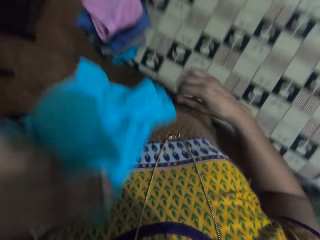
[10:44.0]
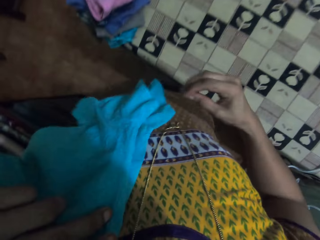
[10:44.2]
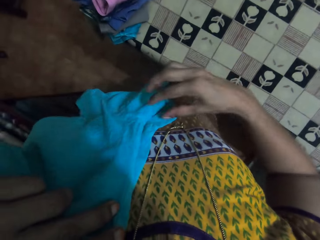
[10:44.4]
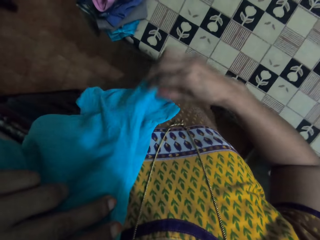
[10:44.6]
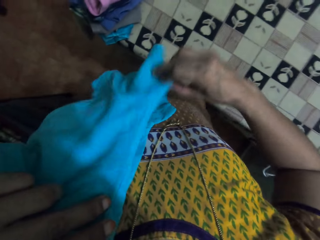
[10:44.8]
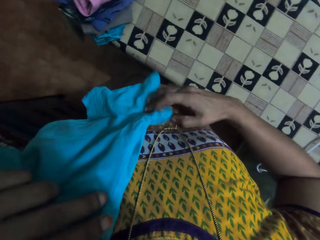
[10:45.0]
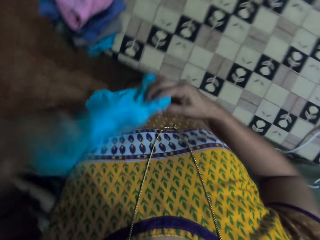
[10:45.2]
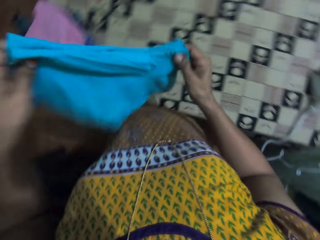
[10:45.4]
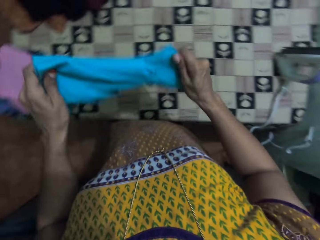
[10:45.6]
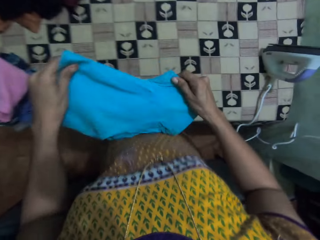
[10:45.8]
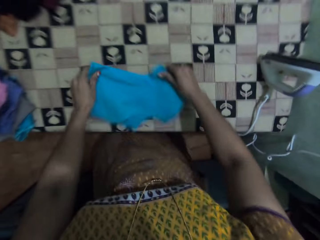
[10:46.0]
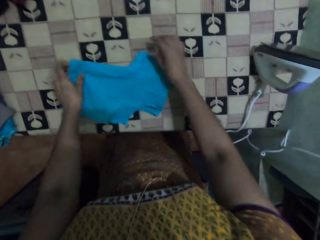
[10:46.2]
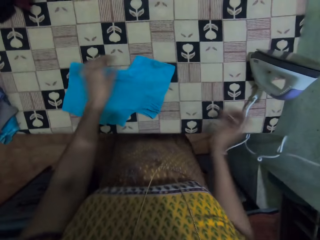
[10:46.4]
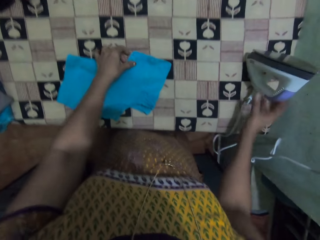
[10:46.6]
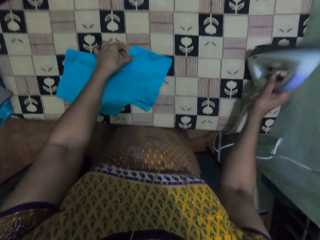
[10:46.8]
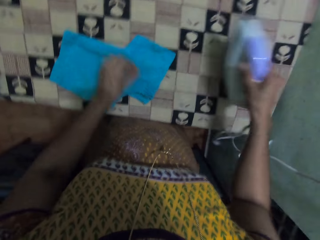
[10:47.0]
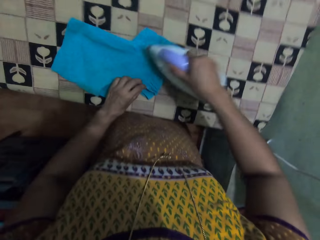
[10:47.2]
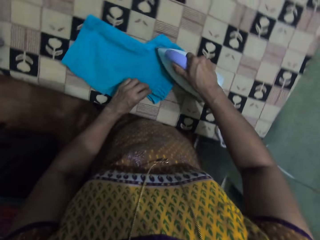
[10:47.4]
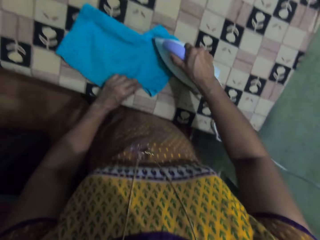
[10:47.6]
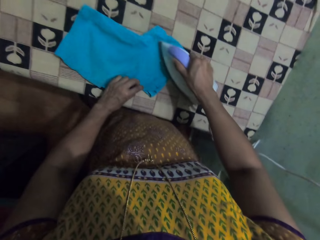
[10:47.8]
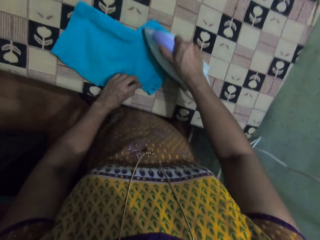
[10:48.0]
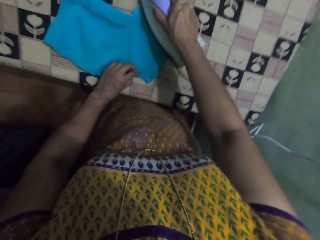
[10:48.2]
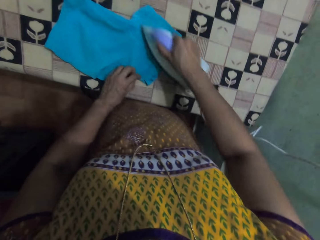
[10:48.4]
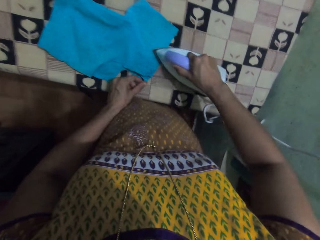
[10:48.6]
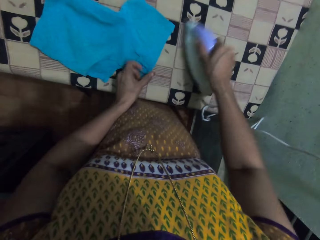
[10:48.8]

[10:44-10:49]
The camera wearer puts the top on the table. They pick up the iron and iron the top.

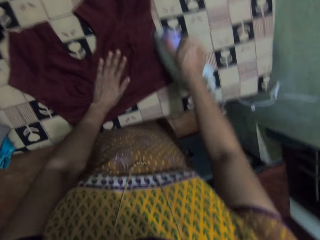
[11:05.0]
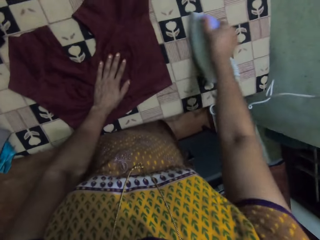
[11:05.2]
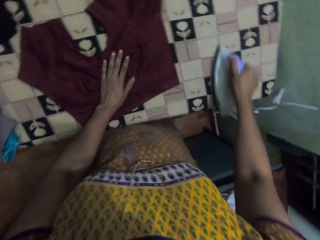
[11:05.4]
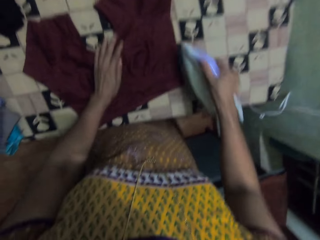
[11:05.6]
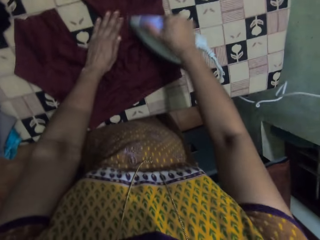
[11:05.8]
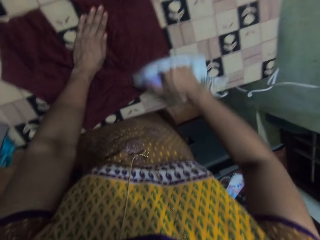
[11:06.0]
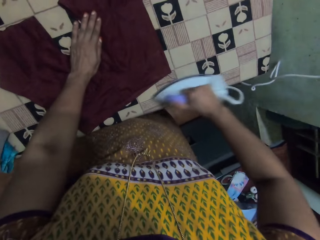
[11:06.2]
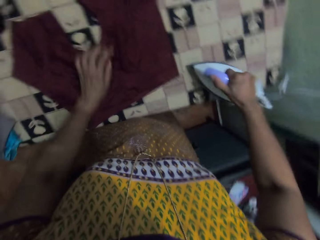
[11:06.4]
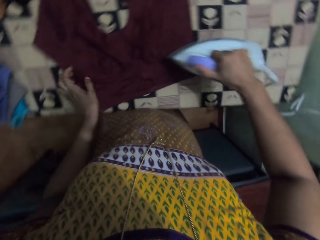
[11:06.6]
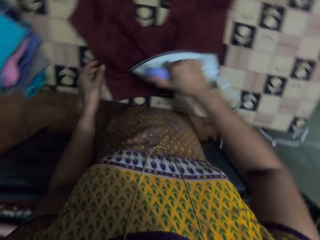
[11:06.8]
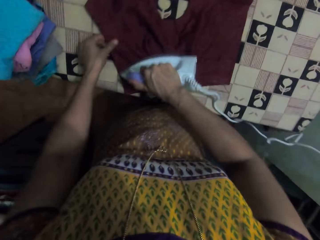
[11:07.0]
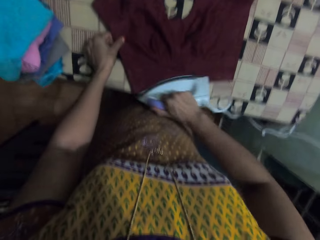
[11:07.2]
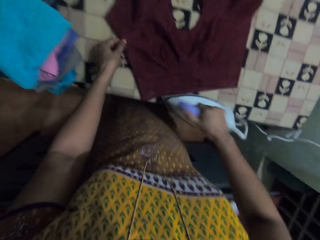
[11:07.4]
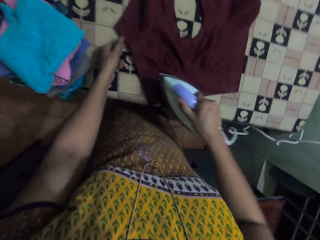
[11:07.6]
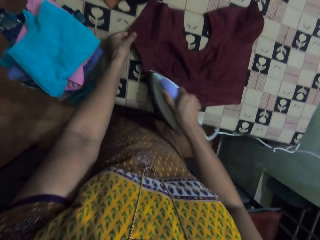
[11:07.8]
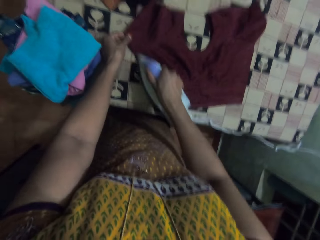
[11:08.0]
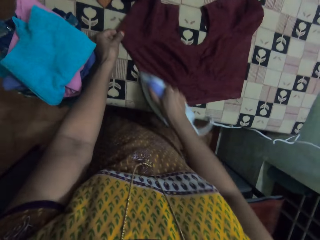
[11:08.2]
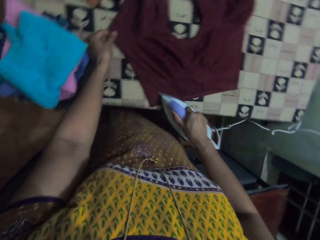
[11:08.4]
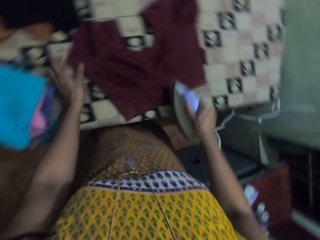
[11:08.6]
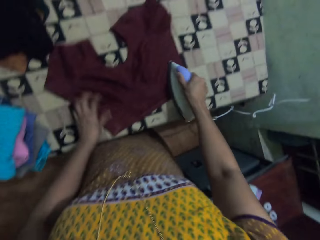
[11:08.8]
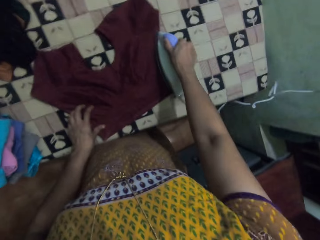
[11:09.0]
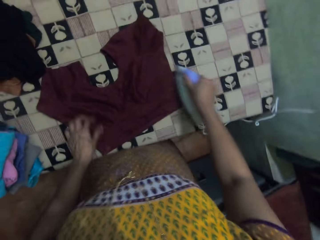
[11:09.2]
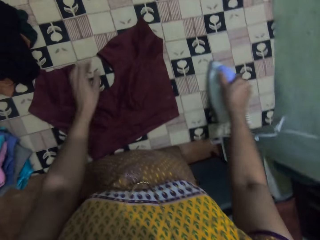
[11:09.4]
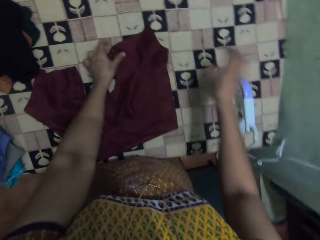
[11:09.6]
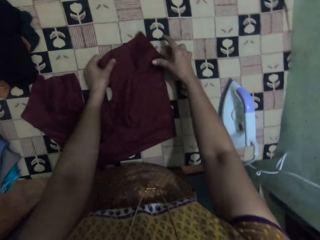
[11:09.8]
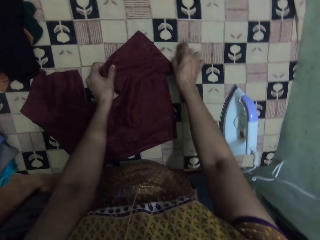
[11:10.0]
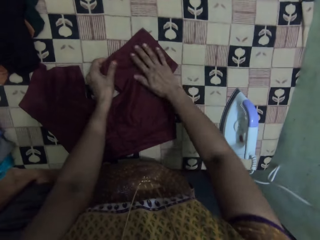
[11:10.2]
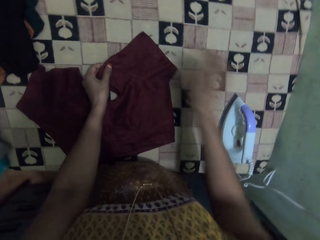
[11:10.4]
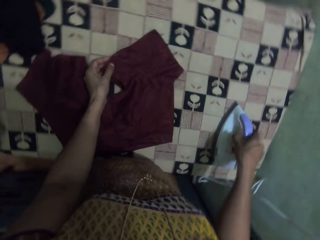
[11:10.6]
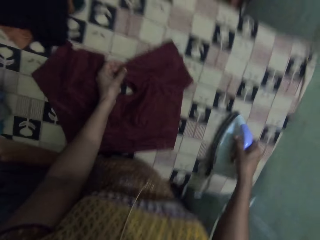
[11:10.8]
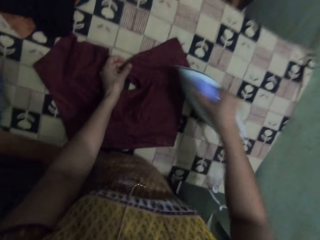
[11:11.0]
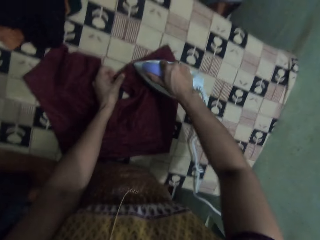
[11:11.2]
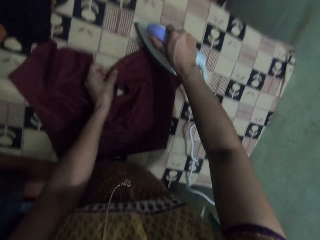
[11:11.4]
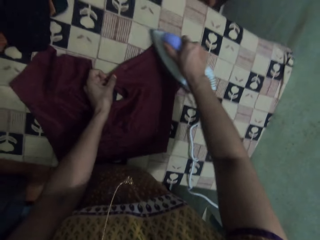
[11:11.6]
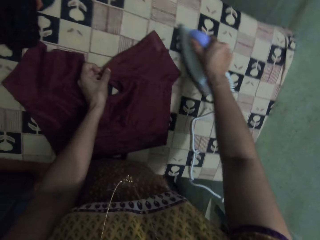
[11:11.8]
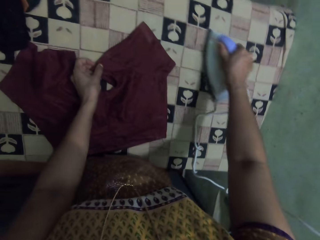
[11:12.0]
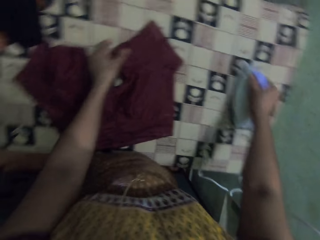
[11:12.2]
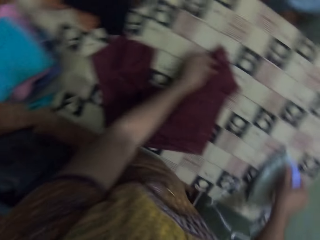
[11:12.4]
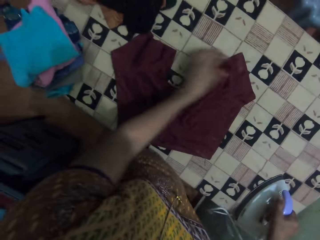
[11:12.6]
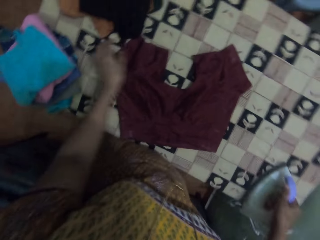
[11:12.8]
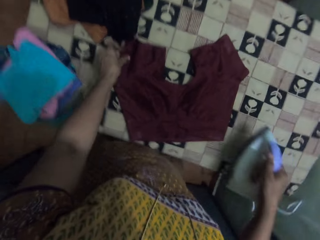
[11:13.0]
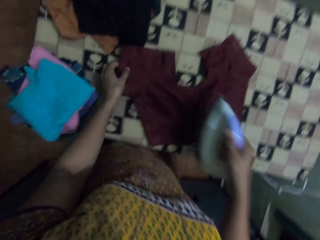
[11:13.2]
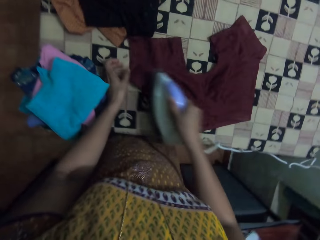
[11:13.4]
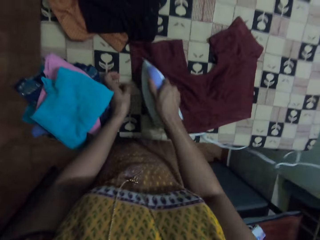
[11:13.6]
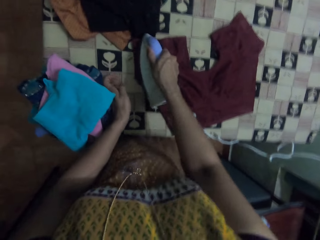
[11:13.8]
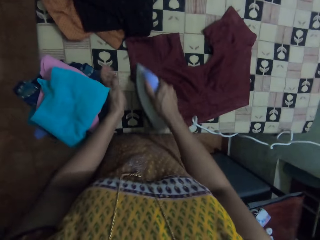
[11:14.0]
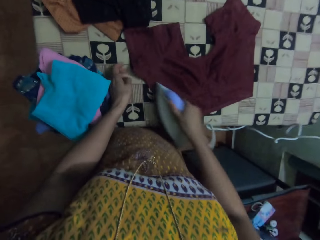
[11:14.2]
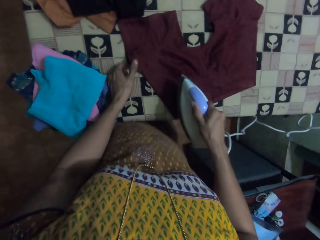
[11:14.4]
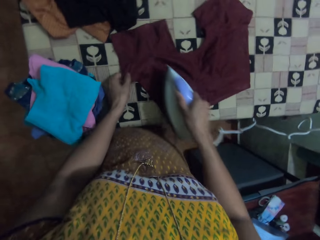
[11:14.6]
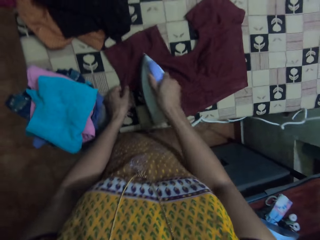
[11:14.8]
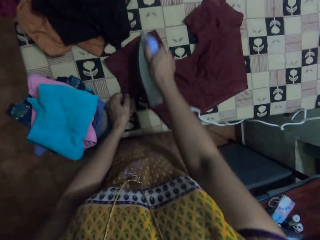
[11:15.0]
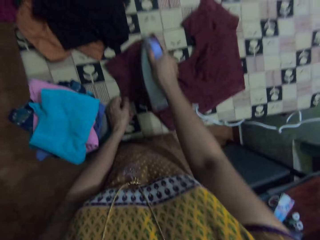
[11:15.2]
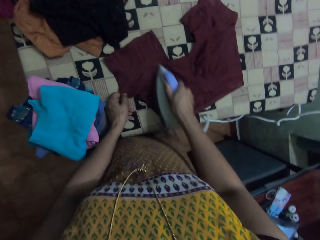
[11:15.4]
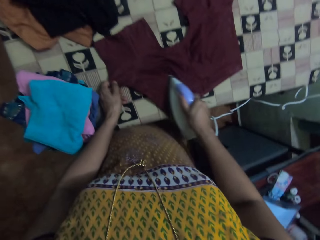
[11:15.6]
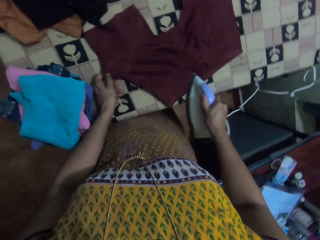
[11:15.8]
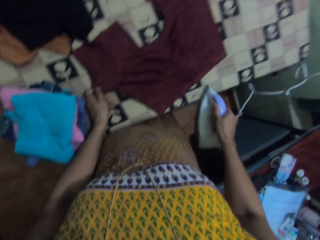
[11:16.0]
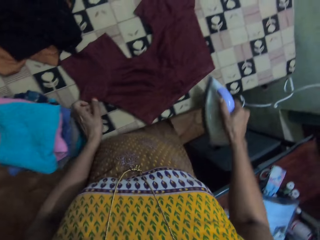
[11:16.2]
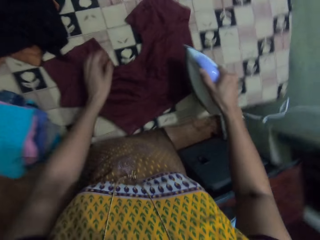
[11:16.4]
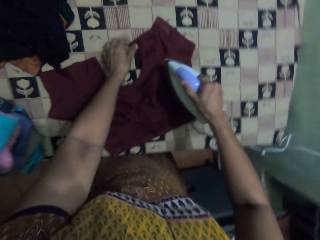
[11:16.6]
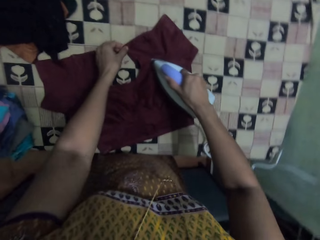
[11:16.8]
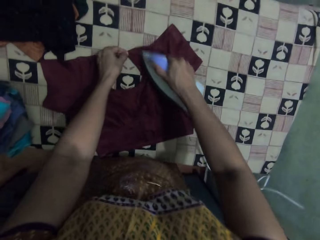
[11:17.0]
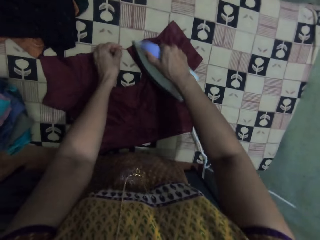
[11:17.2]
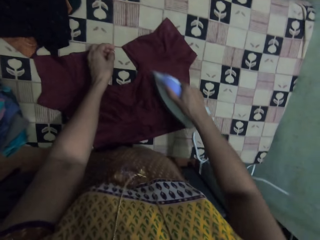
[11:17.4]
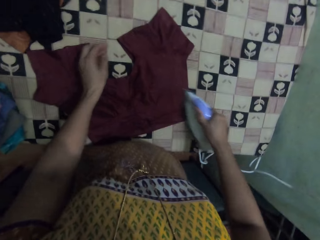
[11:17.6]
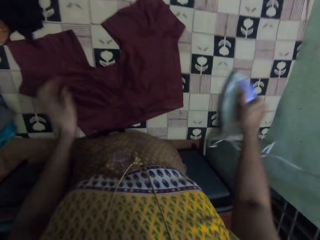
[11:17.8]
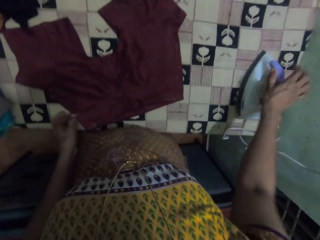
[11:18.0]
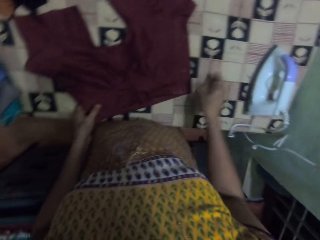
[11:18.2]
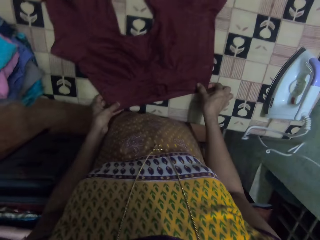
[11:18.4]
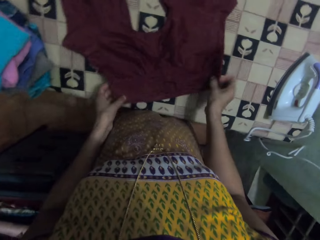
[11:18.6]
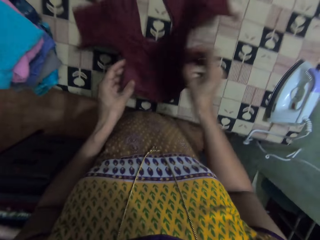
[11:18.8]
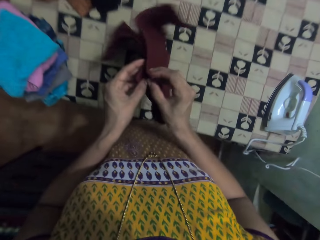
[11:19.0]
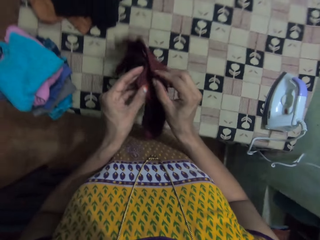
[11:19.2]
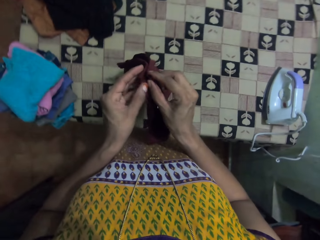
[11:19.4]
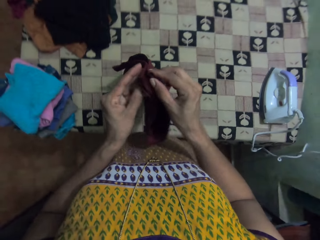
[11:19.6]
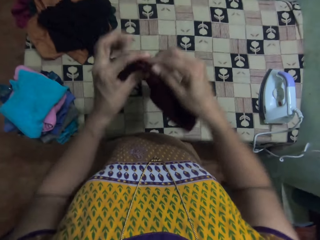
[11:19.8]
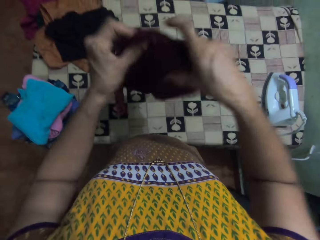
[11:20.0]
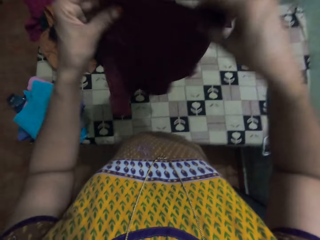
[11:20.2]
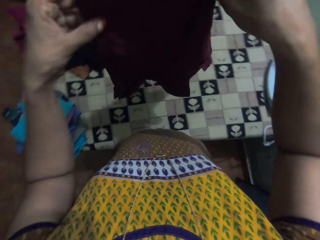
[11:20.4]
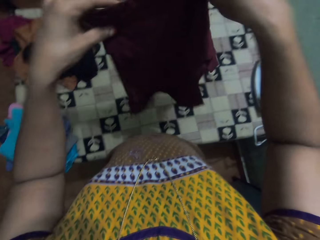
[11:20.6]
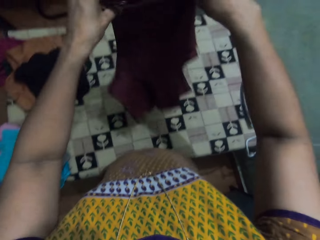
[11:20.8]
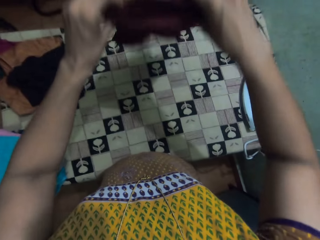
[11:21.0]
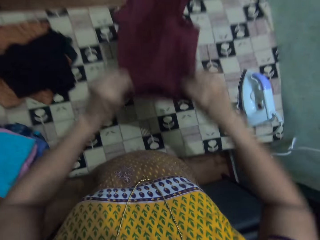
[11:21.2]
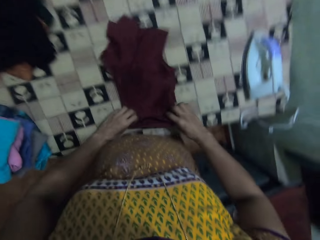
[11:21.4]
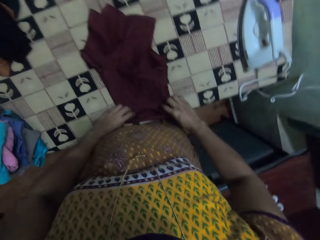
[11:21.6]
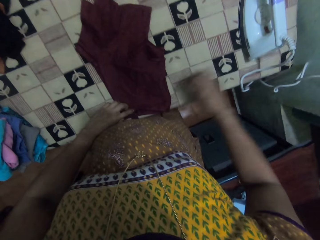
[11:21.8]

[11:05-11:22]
The camera wearer irons the cloth. They put the iron on the table, move the cloth, pick up the iron, and iron the cloth. They put the iron on the table and fold the cloth.
